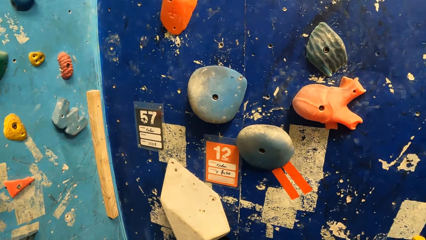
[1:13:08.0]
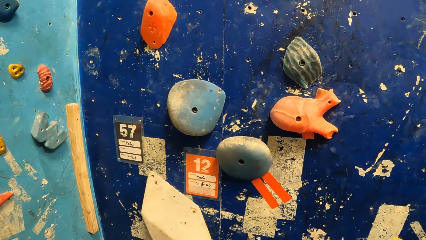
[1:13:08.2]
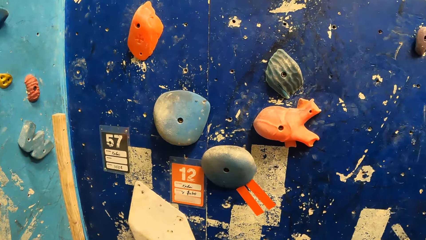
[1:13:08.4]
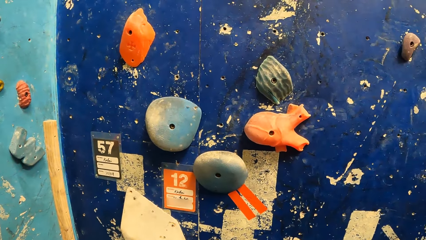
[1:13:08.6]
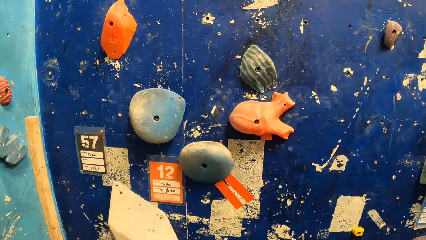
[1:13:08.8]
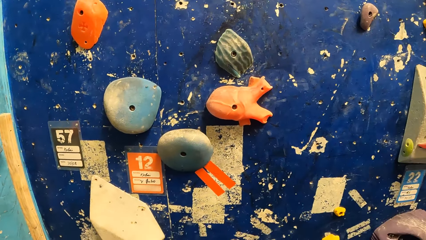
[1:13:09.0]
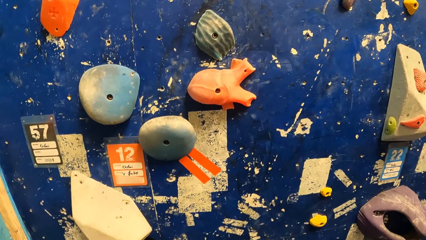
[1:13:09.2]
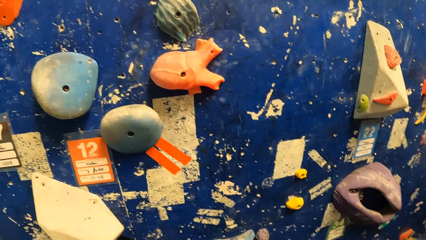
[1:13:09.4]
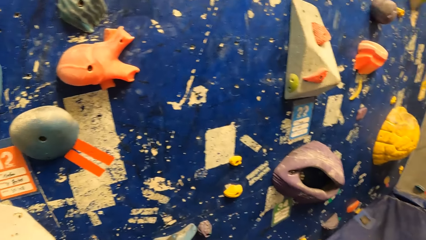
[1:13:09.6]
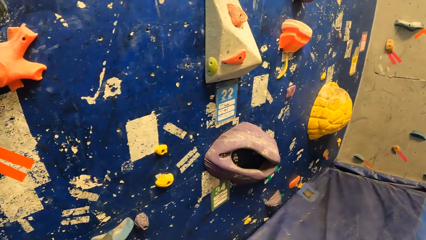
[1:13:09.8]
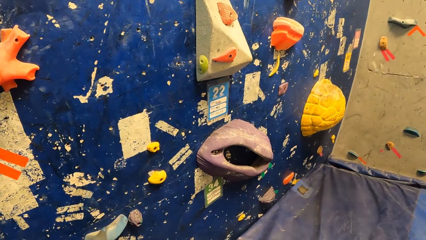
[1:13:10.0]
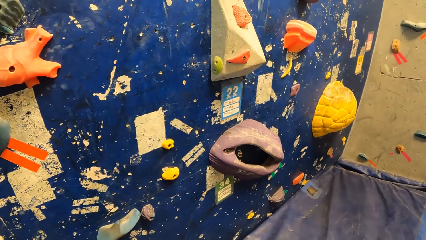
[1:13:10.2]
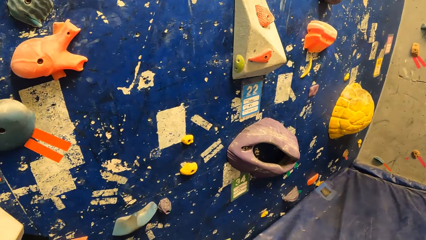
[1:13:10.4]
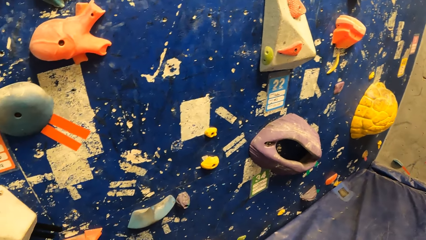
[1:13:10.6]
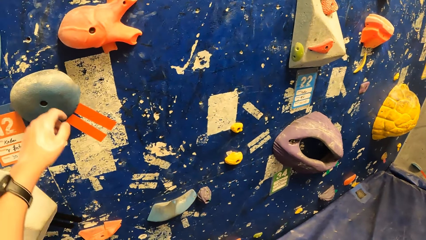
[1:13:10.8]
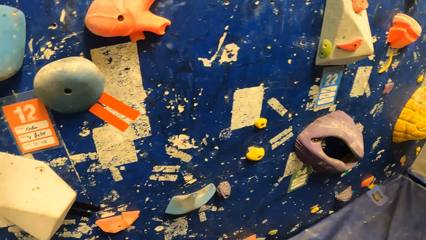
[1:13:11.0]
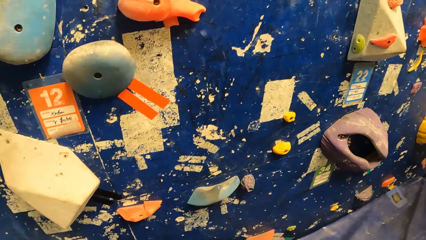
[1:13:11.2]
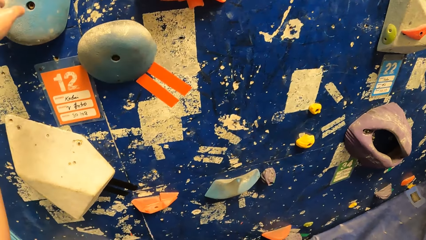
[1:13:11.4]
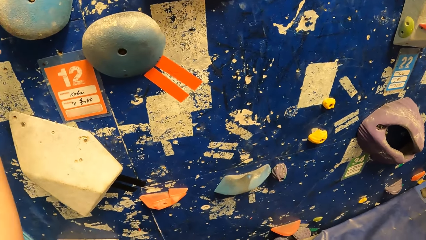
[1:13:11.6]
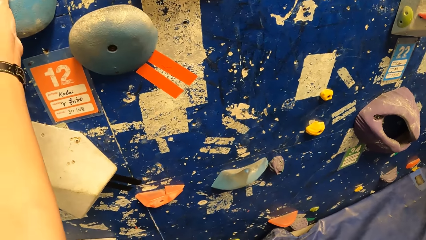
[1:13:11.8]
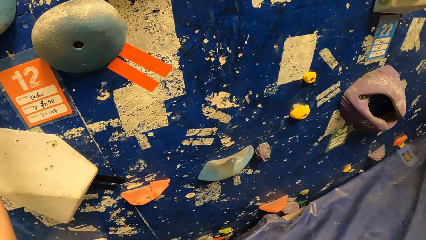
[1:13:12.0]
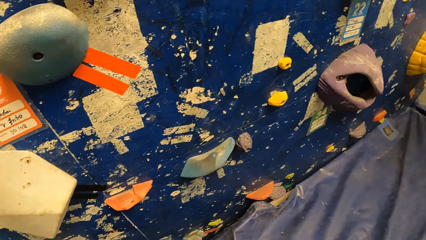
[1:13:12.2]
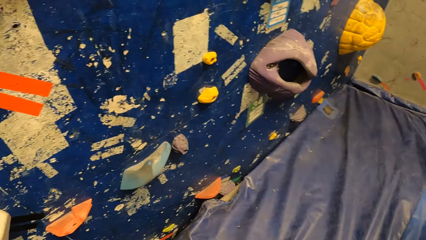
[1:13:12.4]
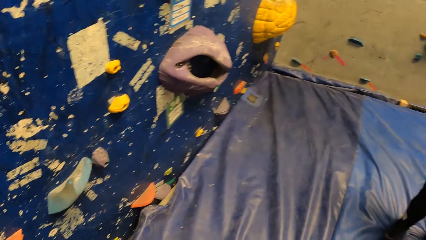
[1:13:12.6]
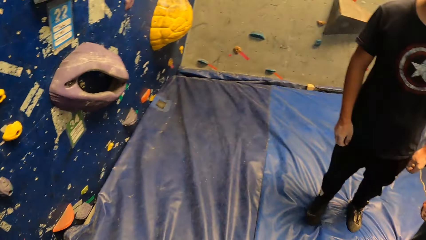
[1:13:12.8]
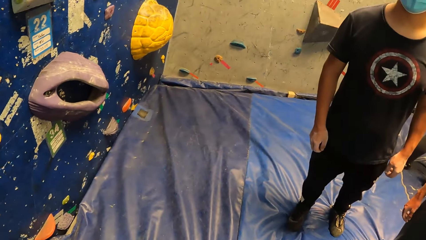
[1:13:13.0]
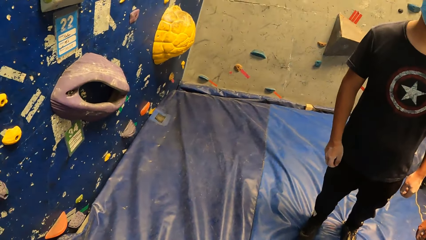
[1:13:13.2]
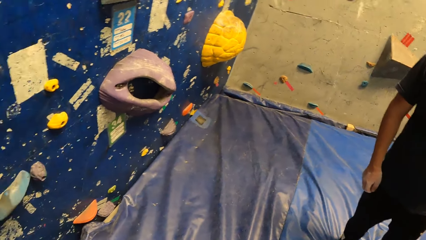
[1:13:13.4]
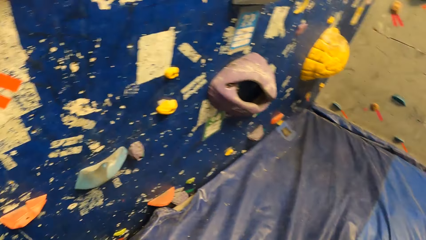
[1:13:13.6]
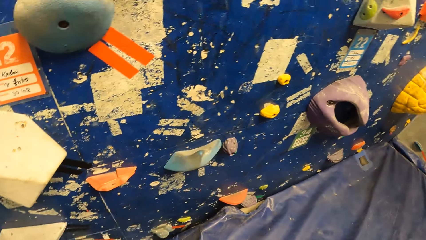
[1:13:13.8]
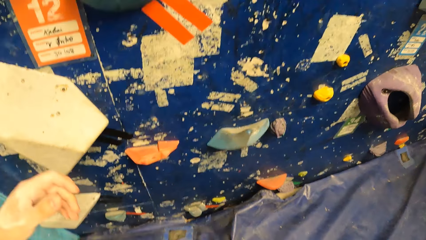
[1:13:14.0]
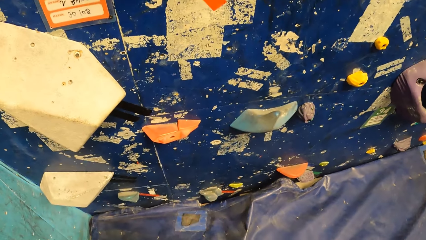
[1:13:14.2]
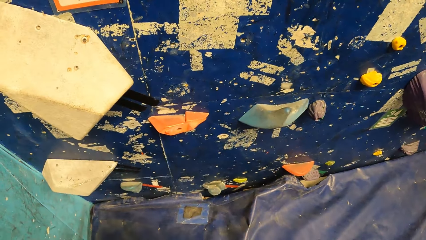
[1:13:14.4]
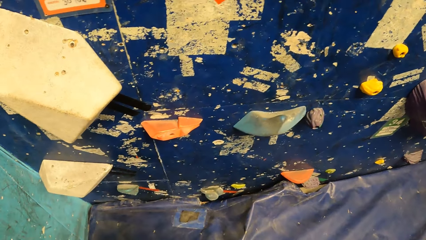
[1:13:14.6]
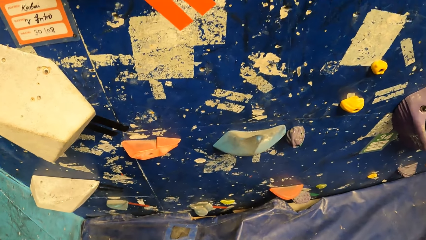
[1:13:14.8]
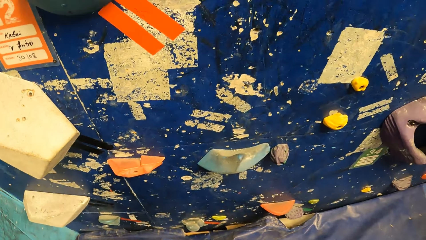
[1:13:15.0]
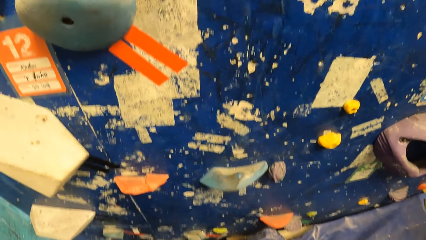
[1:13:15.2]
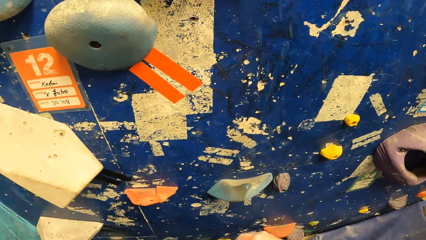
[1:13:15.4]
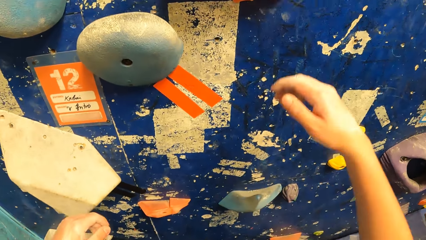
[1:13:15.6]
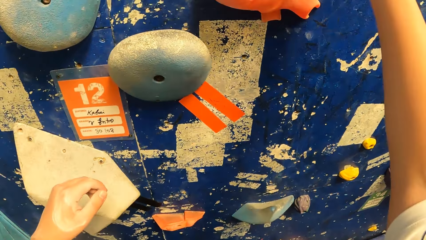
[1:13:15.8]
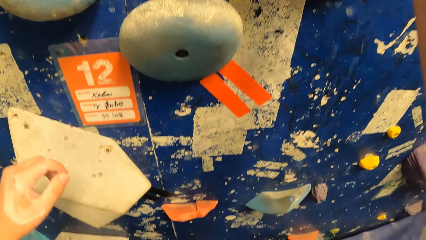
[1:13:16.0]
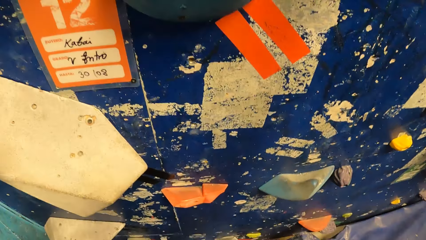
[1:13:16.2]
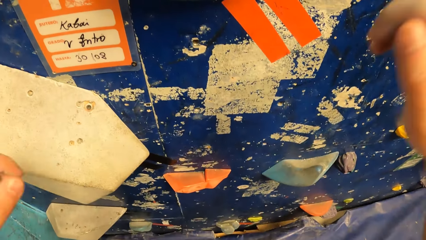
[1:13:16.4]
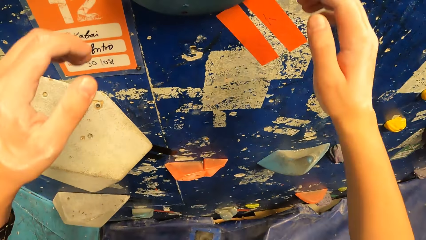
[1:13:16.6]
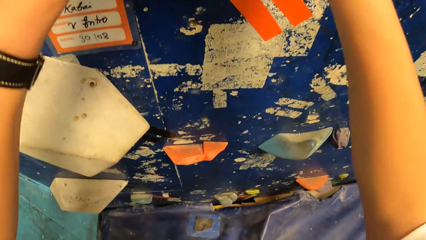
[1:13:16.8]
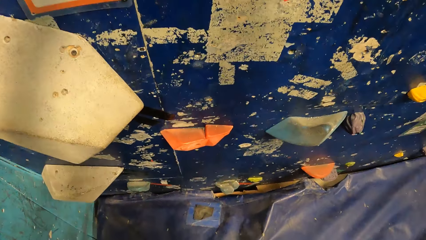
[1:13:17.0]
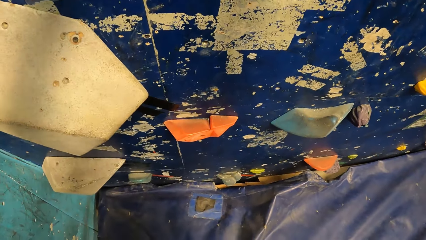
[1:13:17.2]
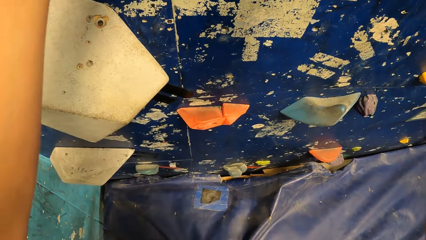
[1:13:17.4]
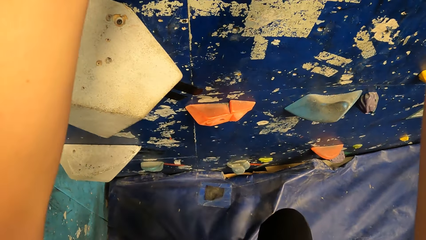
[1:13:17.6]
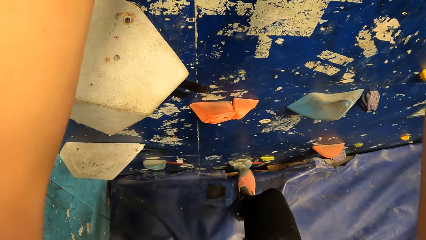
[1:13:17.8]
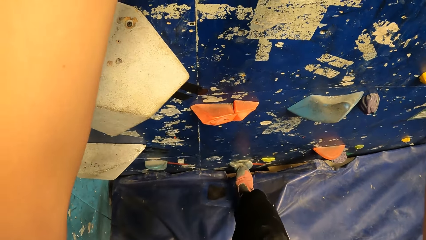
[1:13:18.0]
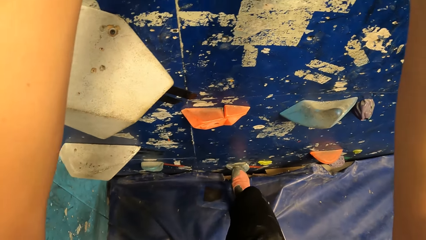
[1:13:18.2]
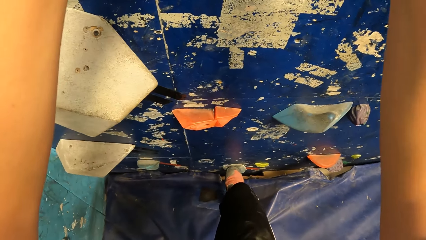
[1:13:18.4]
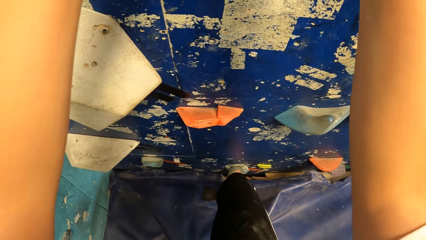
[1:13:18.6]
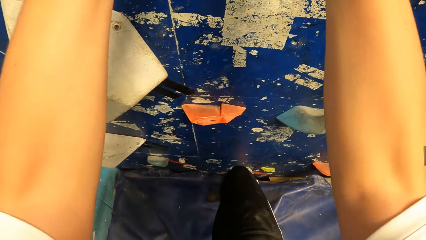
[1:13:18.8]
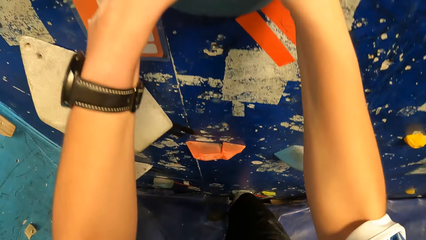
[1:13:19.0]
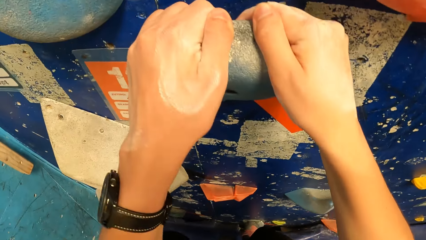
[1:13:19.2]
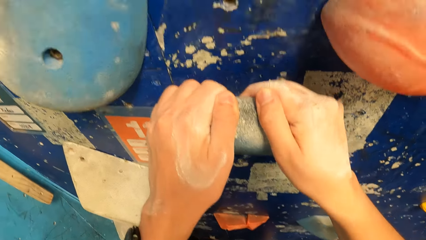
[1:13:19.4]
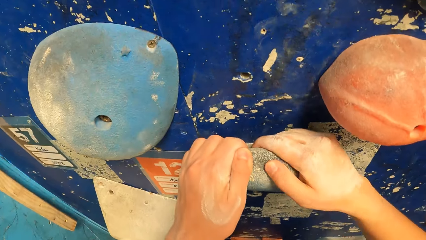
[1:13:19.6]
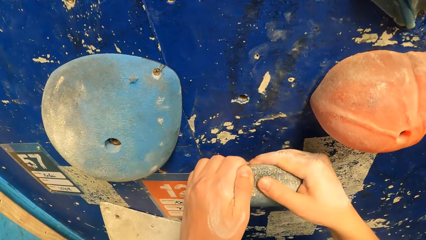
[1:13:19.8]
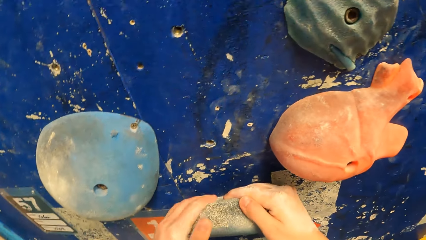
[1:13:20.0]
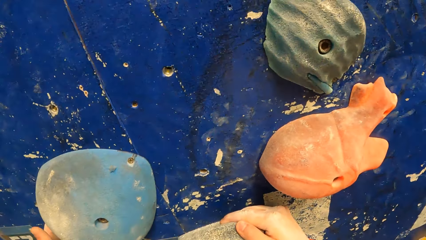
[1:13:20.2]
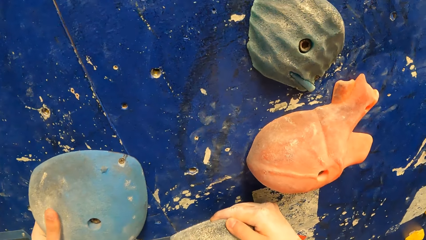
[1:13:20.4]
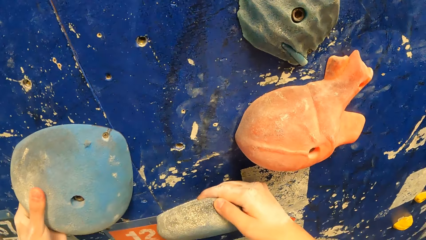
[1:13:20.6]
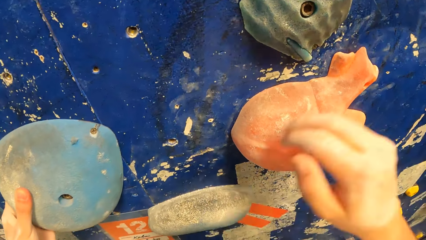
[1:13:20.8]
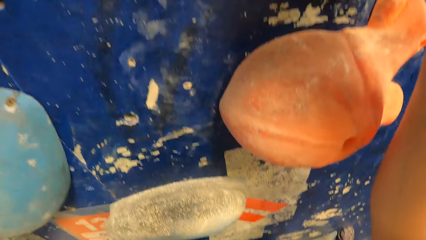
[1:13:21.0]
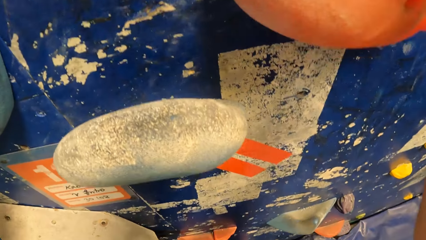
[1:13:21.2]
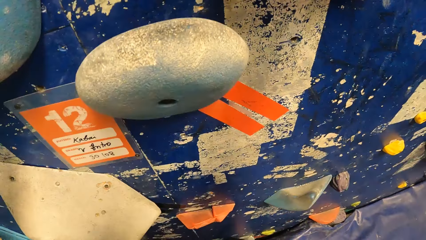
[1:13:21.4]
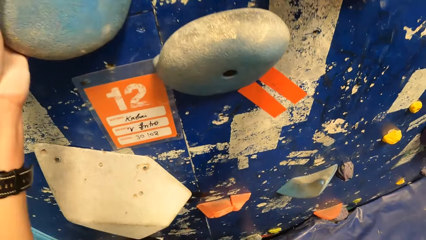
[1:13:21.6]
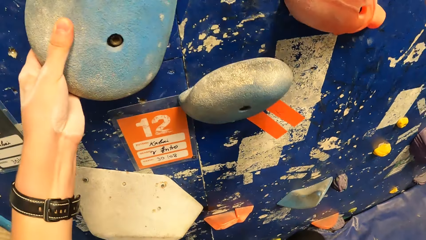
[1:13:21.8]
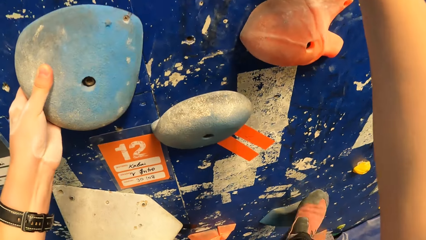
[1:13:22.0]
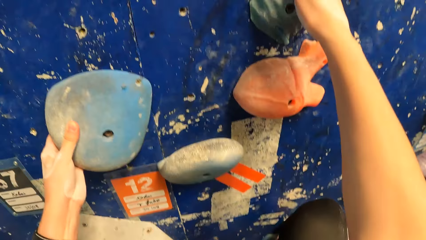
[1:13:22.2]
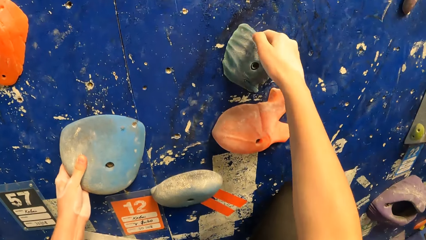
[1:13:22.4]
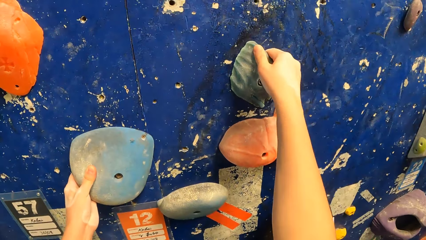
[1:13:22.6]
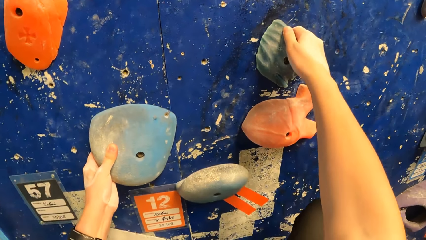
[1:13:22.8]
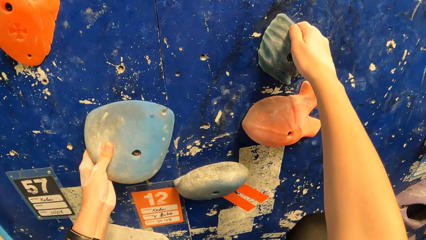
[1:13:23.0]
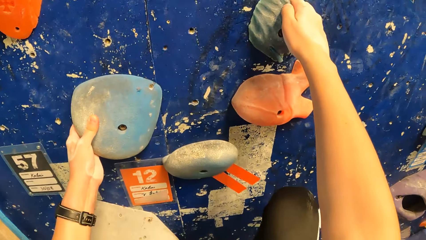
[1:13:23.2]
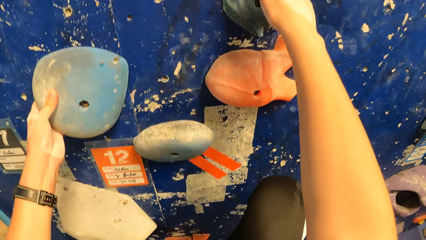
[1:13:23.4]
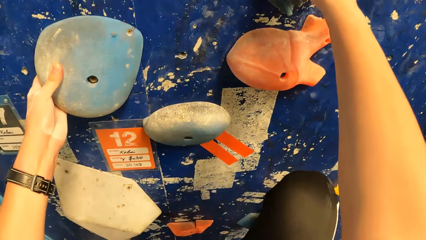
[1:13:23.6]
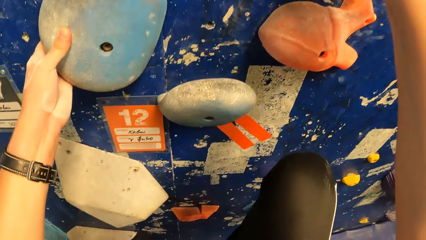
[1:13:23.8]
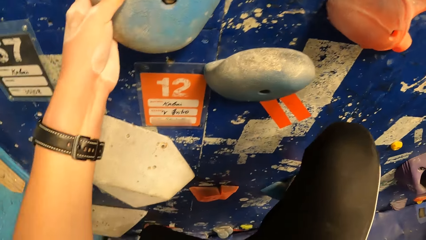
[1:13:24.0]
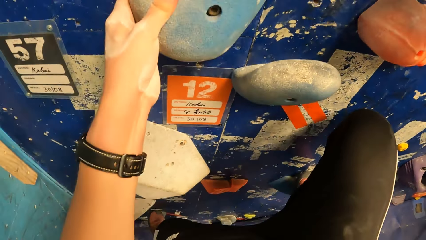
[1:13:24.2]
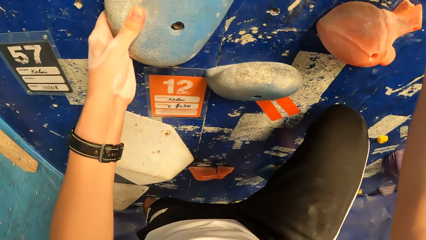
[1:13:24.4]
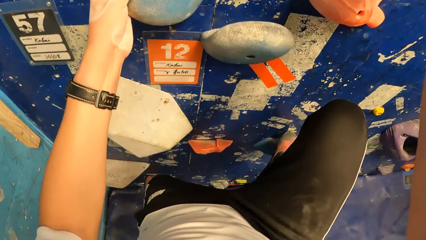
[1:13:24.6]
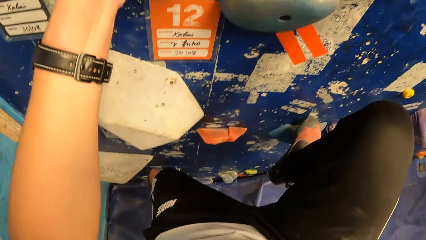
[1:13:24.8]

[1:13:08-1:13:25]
The camera wearer touches the wall with his left hand. He climbs the wall with both hands.
